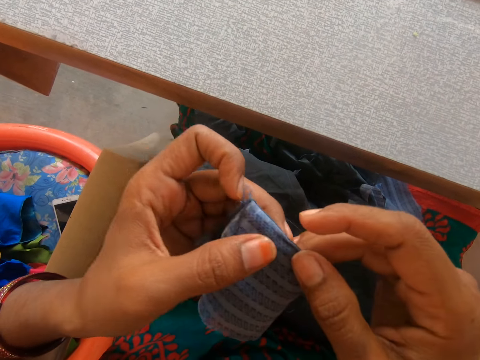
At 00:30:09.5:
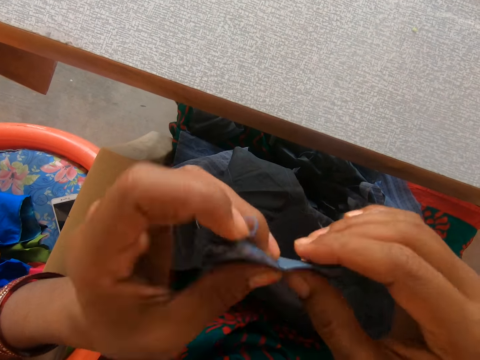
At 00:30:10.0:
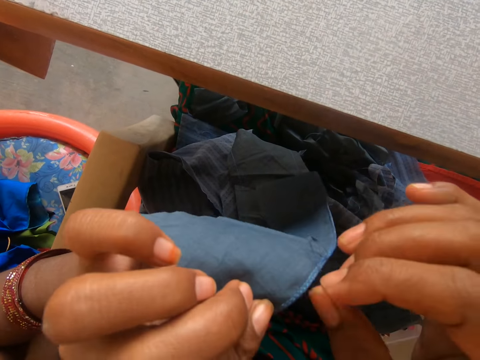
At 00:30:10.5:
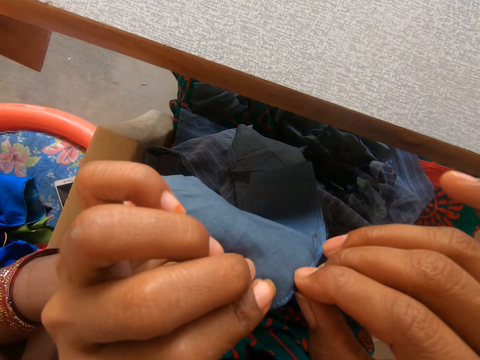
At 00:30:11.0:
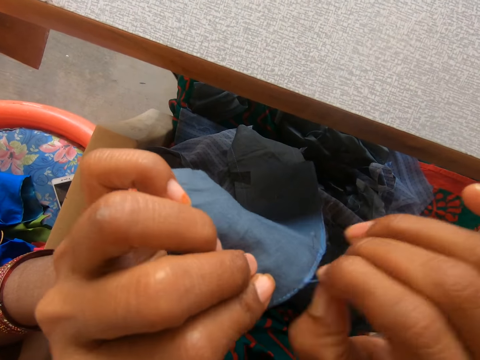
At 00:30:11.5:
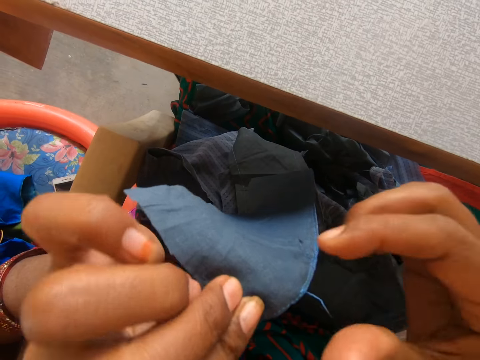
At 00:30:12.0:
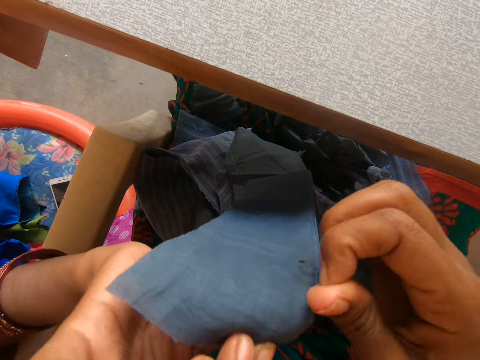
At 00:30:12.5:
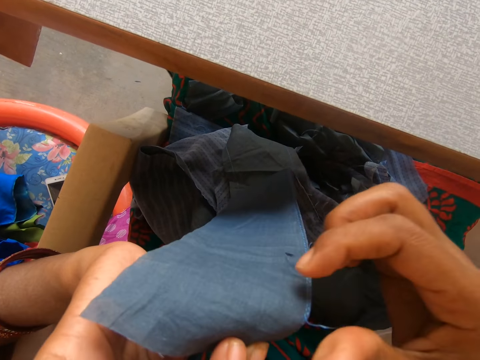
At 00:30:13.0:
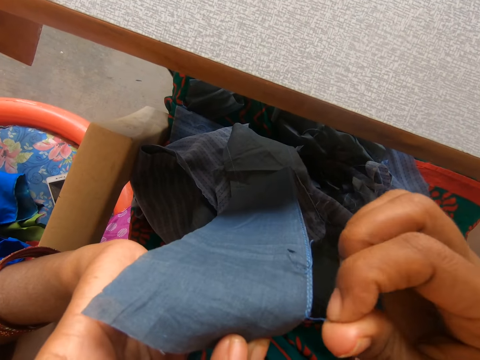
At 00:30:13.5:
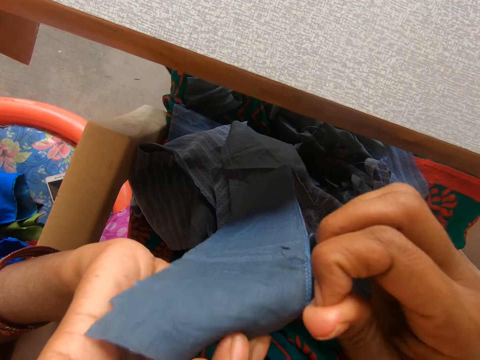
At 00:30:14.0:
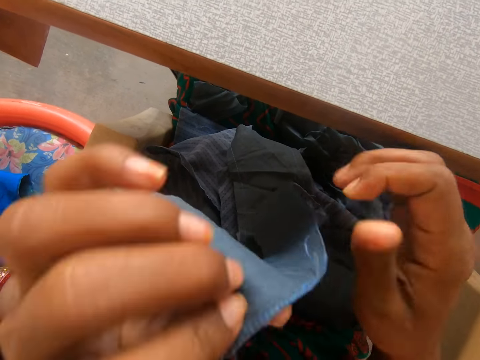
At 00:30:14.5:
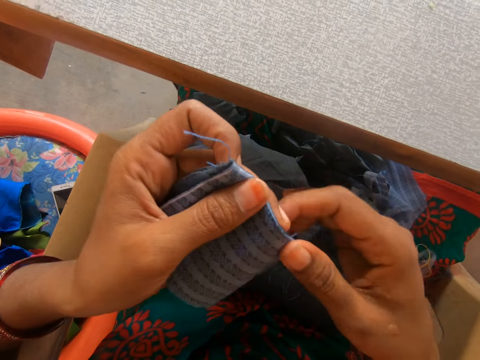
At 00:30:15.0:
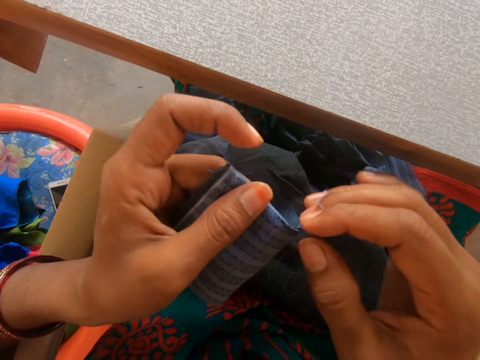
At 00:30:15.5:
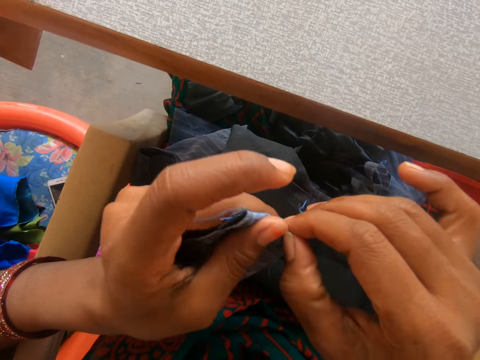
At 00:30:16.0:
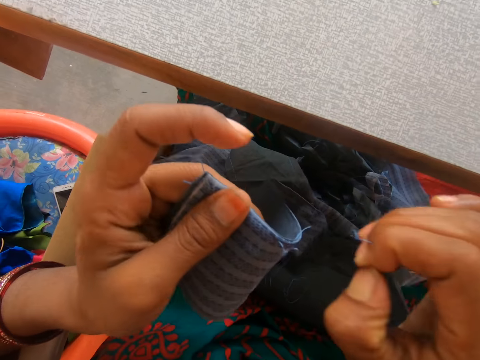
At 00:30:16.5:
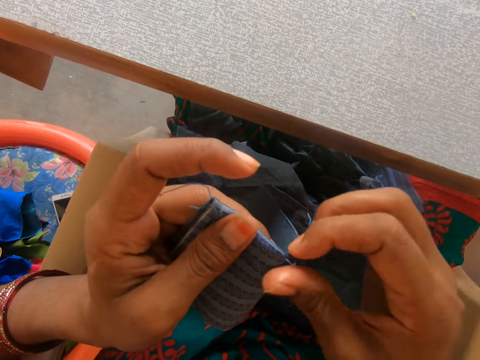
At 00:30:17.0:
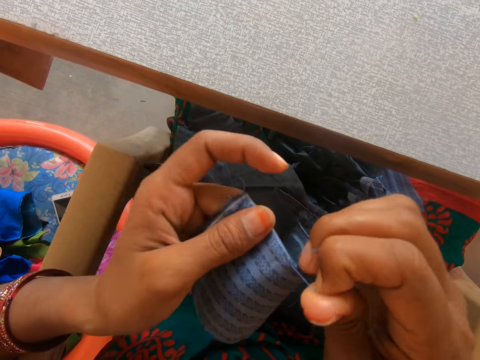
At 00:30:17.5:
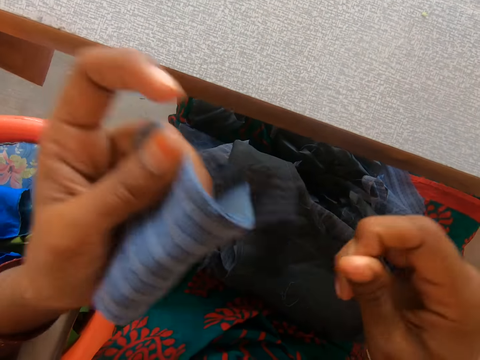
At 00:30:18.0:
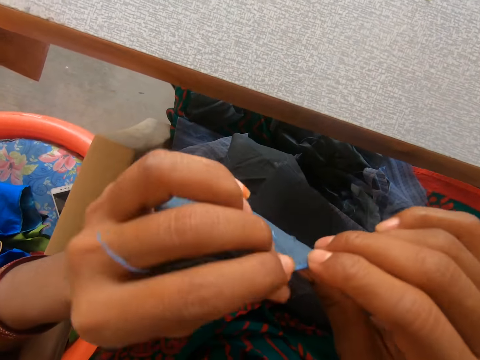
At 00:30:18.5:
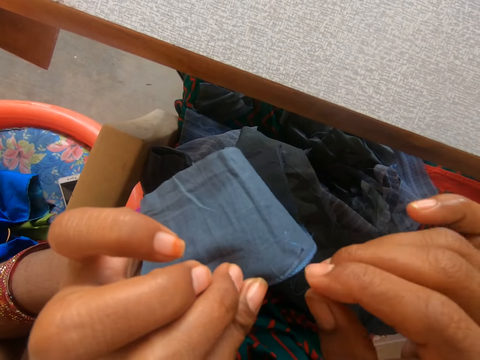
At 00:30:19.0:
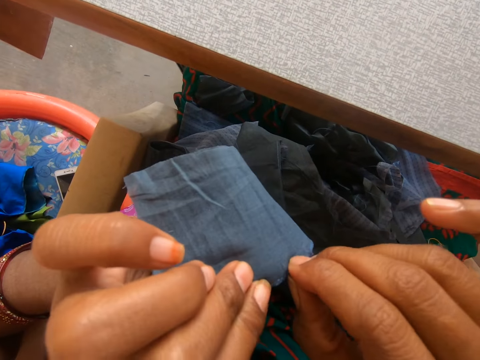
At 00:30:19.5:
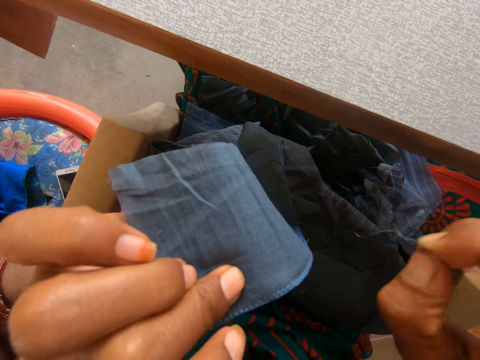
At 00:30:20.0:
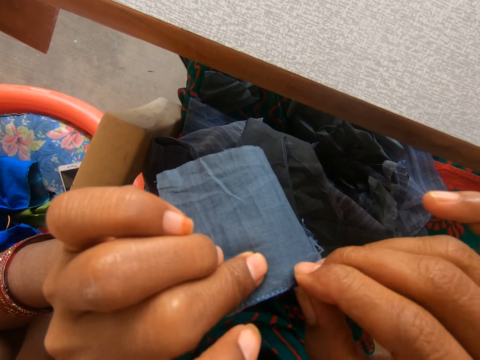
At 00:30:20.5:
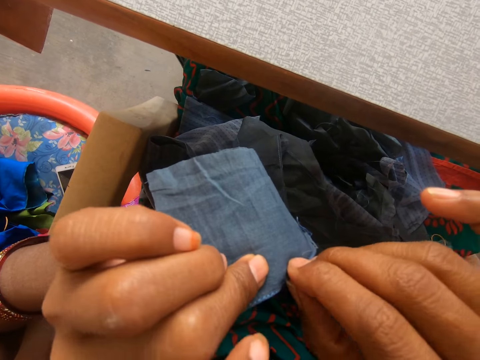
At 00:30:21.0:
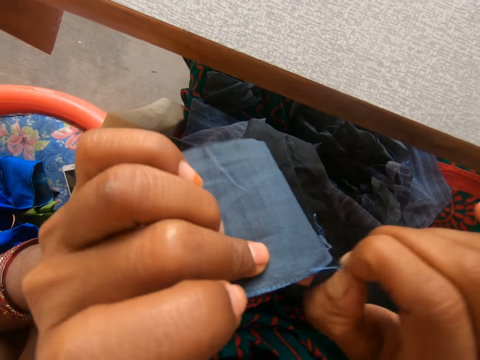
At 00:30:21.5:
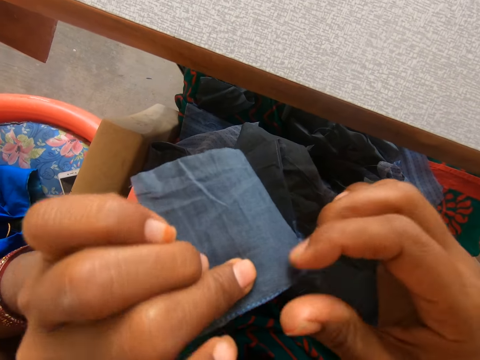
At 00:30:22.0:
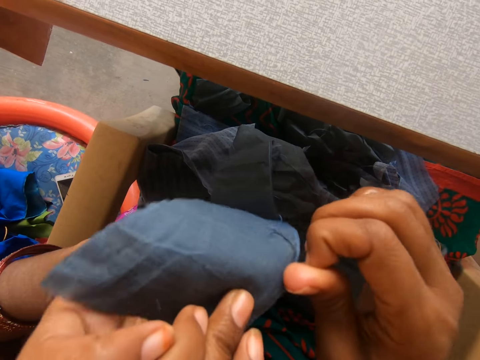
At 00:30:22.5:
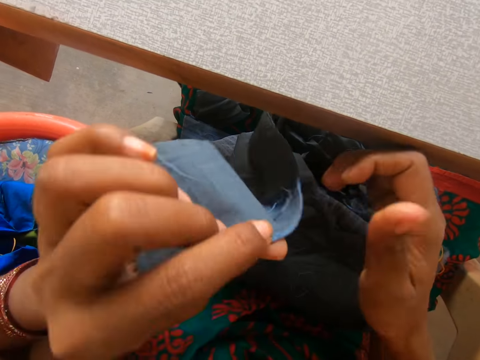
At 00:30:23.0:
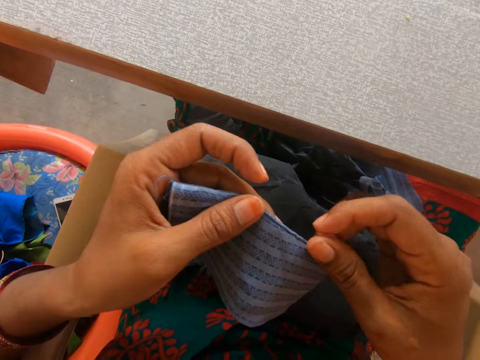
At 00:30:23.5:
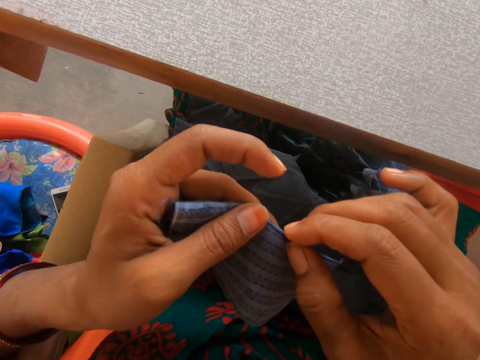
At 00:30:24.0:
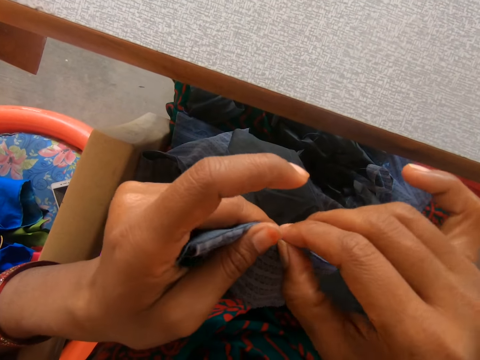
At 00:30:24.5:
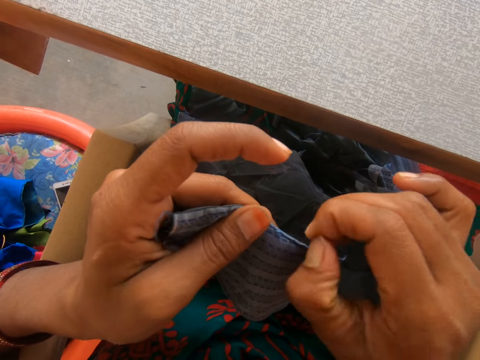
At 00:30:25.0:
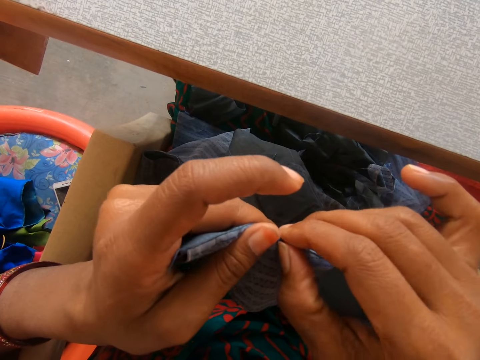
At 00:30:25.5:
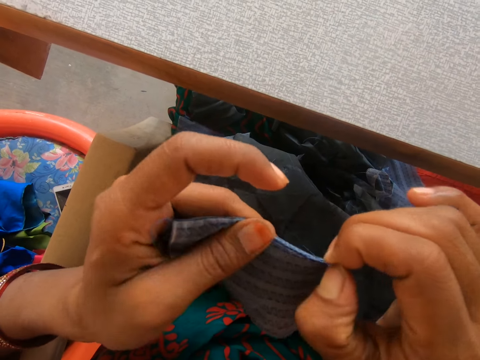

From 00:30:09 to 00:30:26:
The camera wearer pulls a thread on the garment. They turn the garment. They pull the thread on the garment. They turn the garment. They pull the thread on the garment.

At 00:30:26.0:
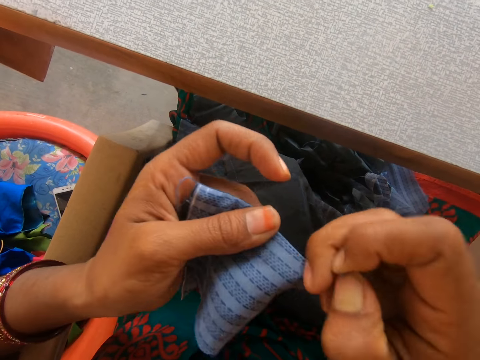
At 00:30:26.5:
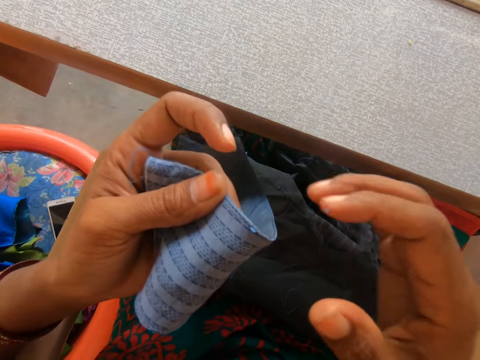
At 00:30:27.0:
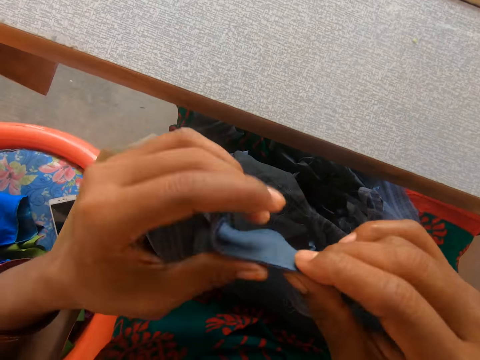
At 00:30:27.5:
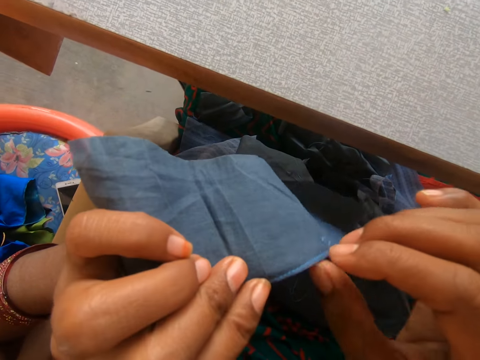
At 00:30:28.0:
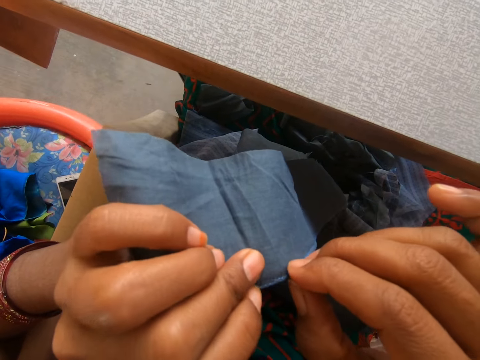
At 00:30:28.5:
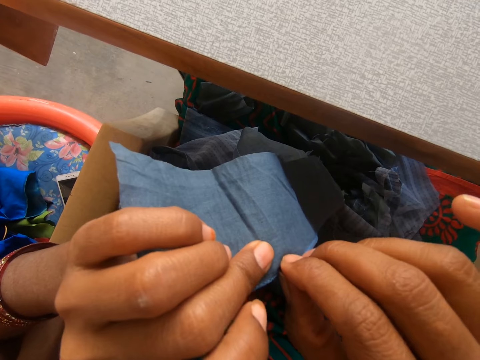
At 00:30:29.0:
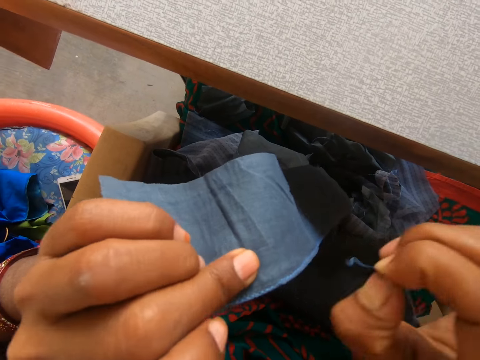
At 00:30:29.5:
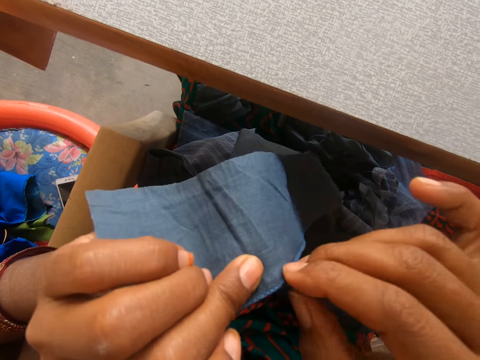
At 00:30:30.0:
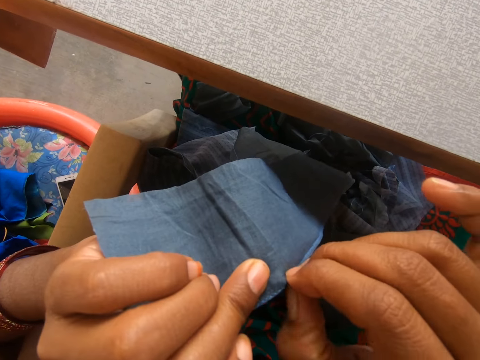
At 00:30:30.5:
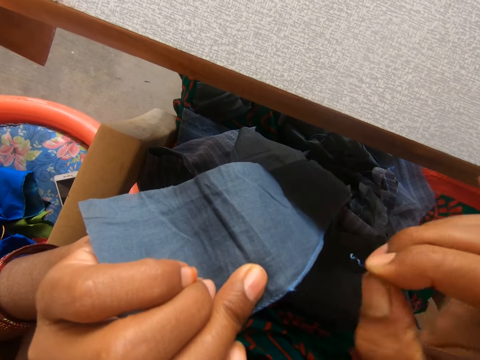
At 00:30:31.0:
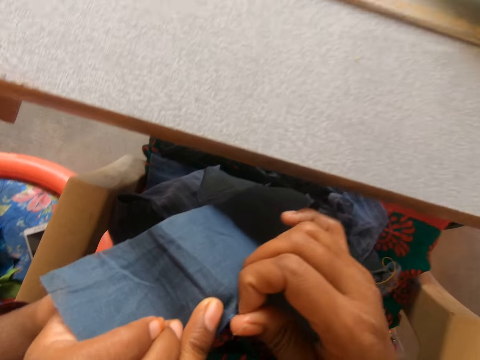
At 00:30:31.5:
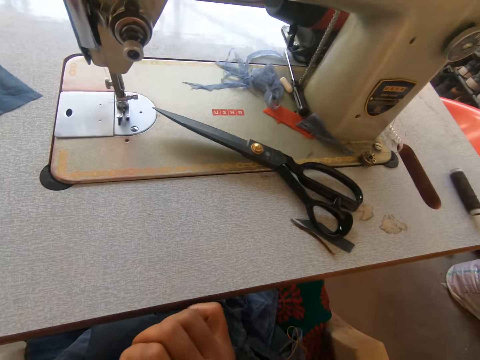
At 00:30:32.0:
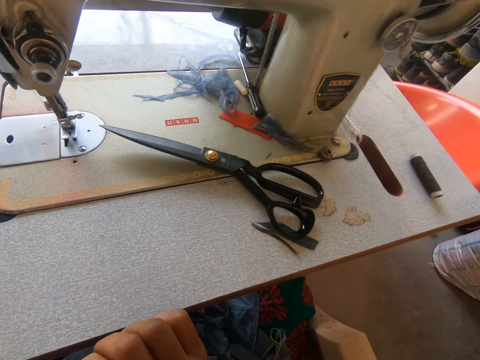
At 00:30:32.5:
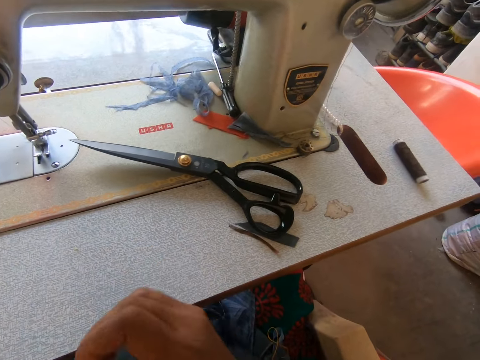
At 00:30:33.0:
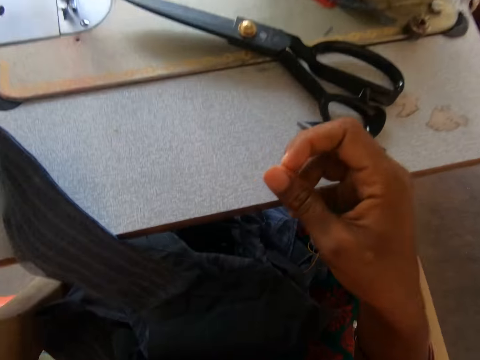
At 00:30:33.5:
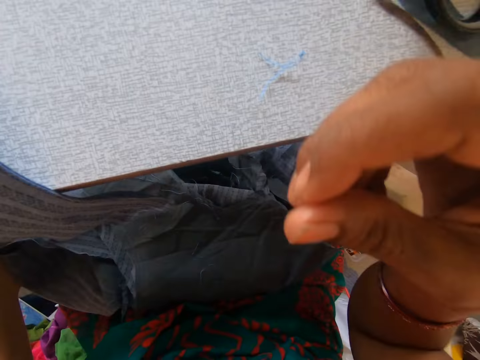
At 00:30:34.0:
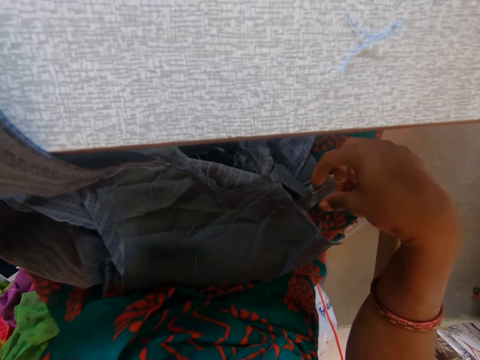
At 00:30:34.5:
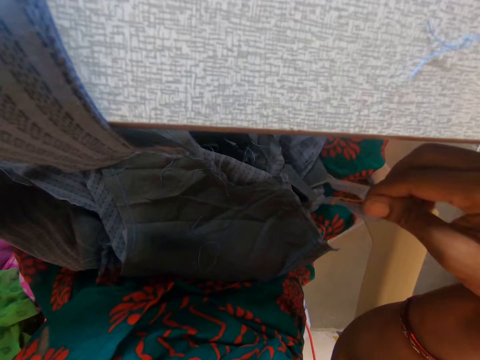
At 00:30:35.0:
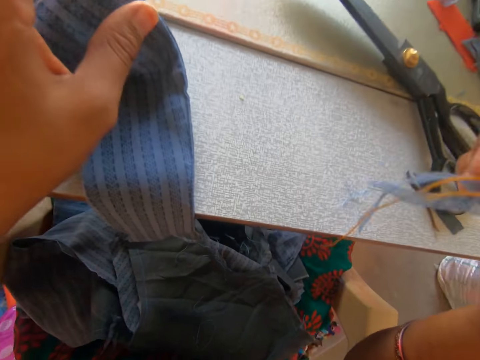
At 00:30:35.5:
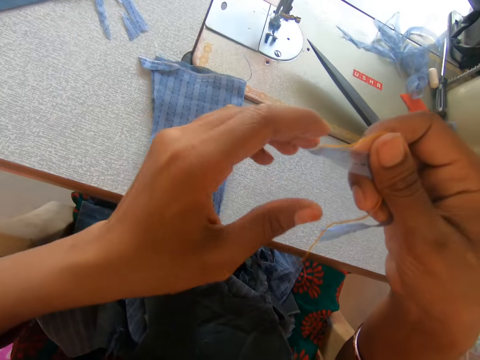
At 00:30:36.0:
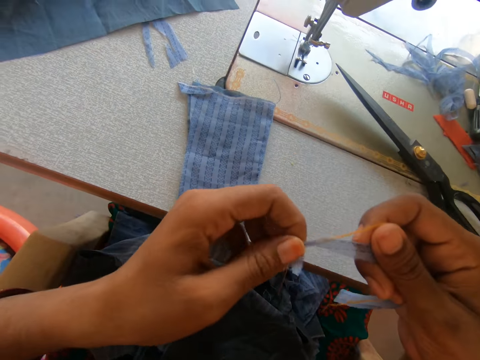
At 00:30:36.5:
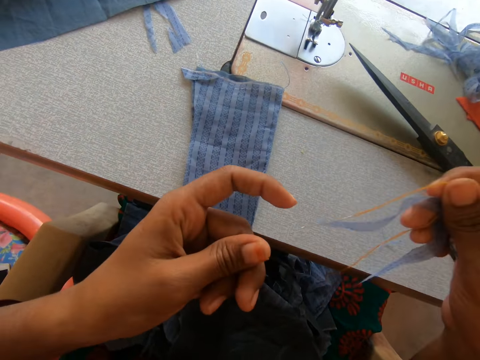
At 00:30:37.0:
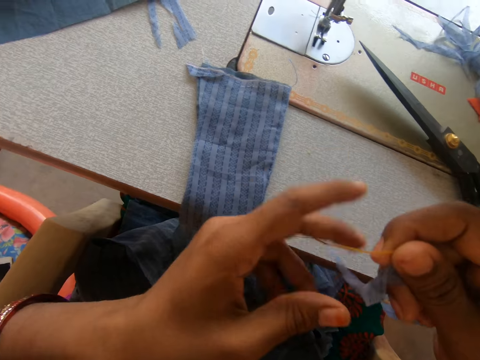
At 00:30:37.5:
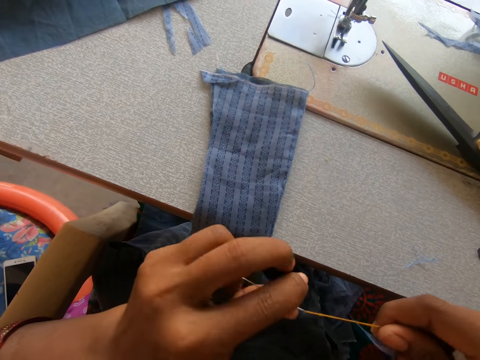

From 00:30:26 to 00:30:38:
The camera wearer turns a garment. She pulls a thread on the garment. She takes a sewing needle on her lap. She picks up the needle on her leg.
